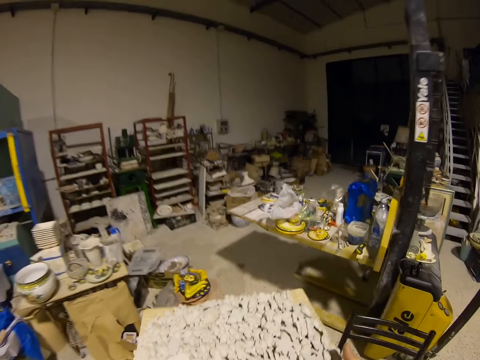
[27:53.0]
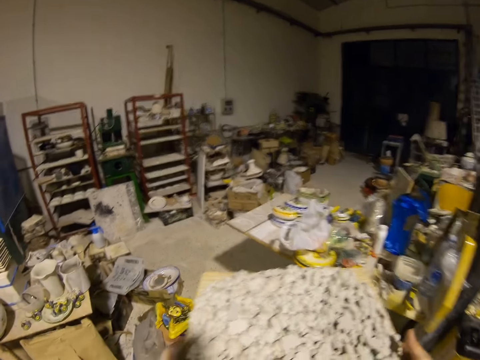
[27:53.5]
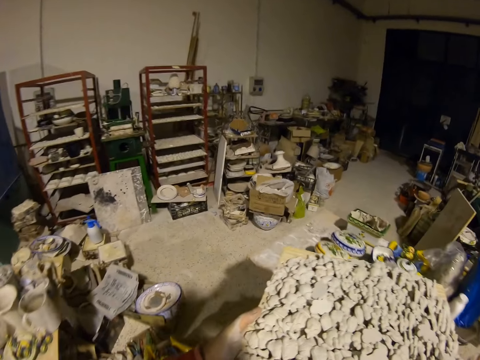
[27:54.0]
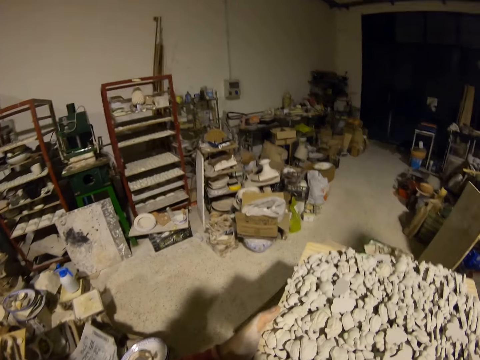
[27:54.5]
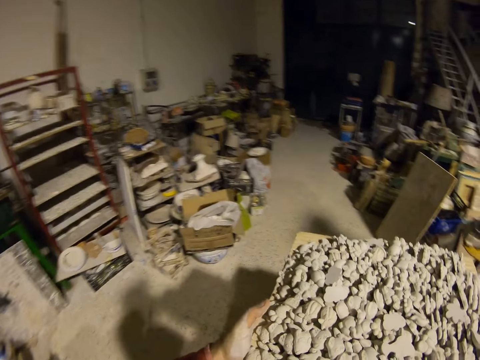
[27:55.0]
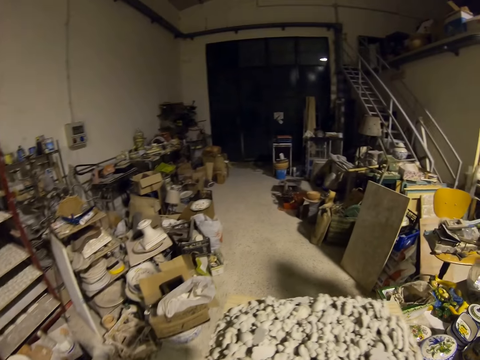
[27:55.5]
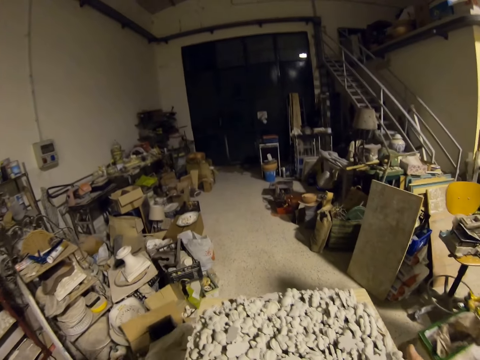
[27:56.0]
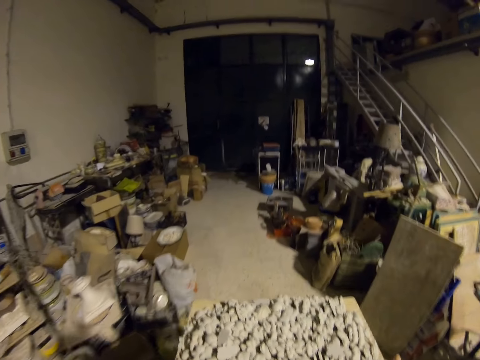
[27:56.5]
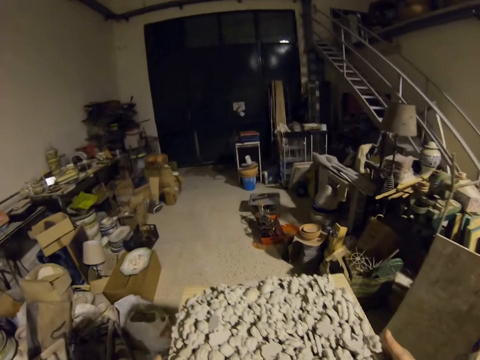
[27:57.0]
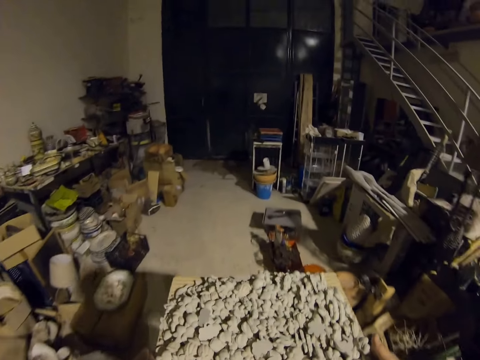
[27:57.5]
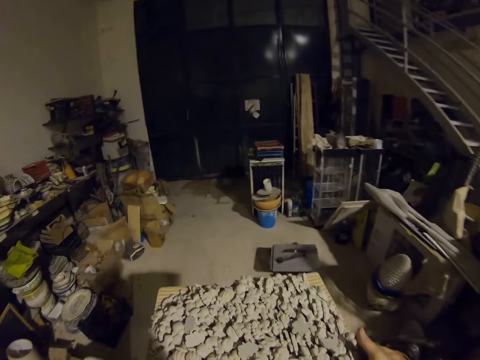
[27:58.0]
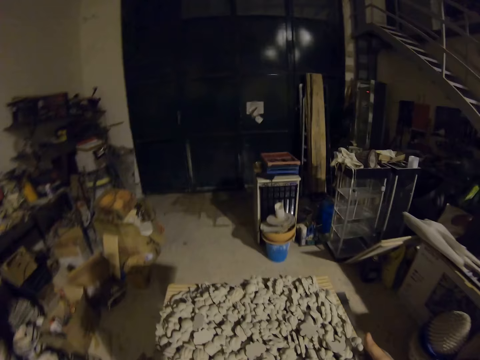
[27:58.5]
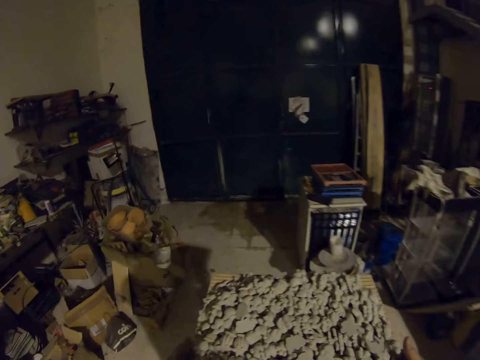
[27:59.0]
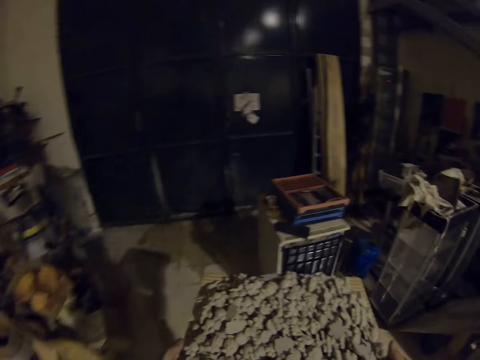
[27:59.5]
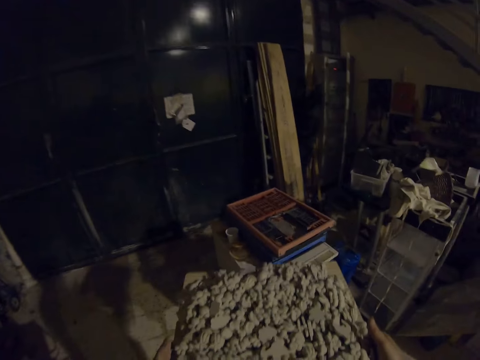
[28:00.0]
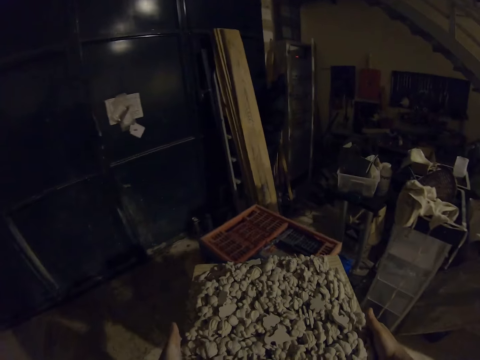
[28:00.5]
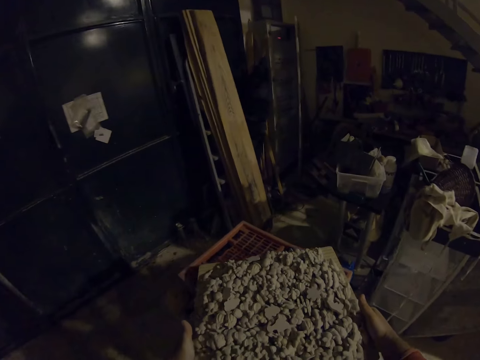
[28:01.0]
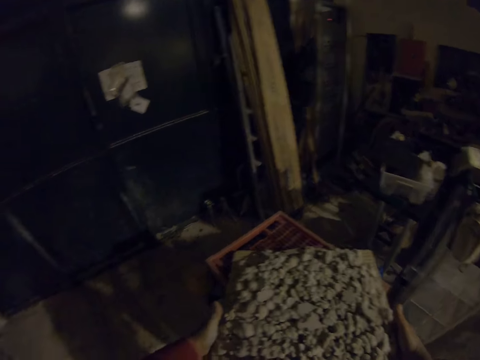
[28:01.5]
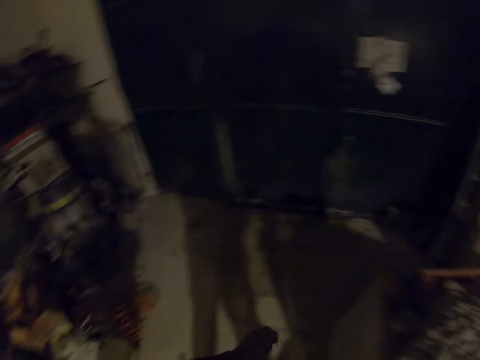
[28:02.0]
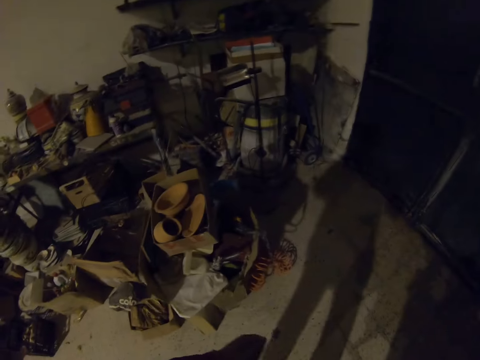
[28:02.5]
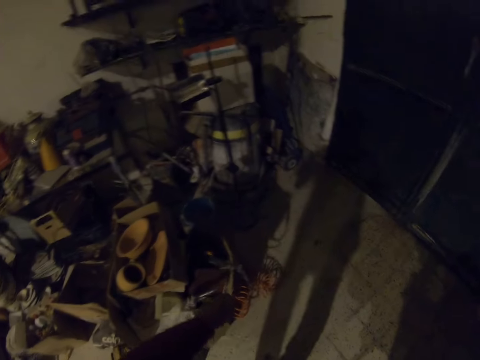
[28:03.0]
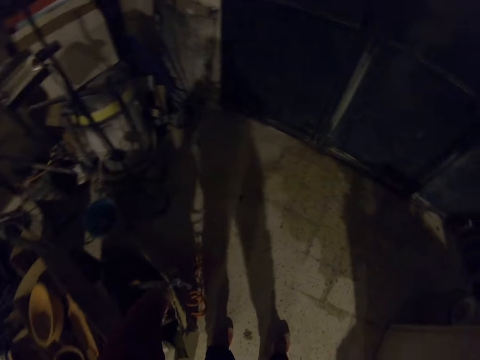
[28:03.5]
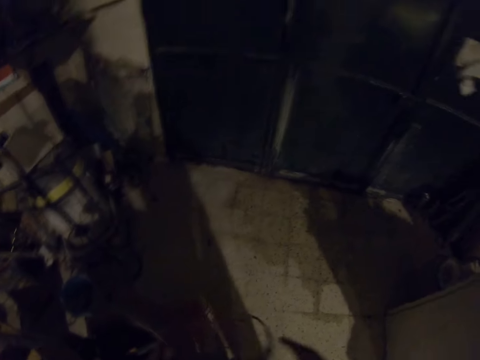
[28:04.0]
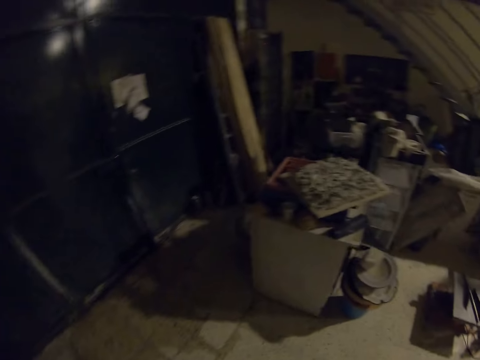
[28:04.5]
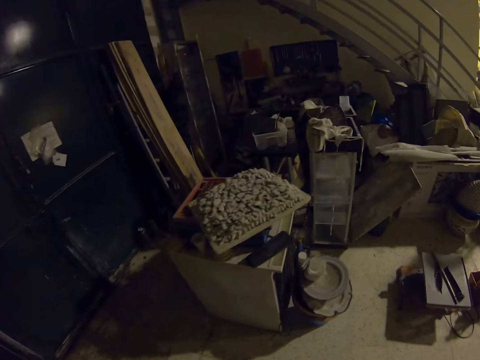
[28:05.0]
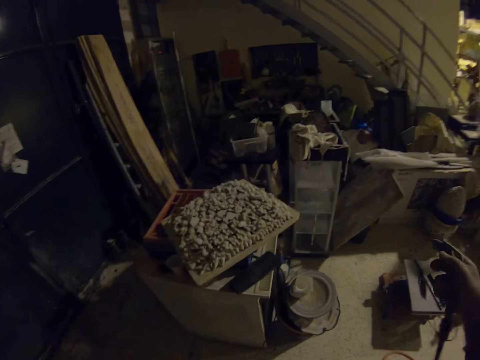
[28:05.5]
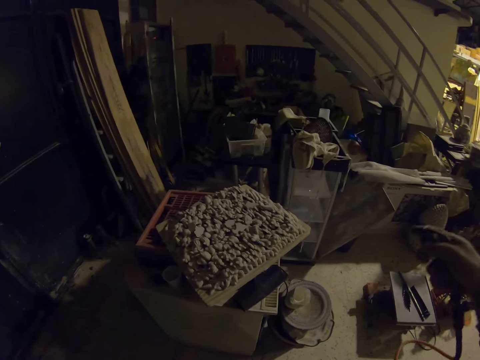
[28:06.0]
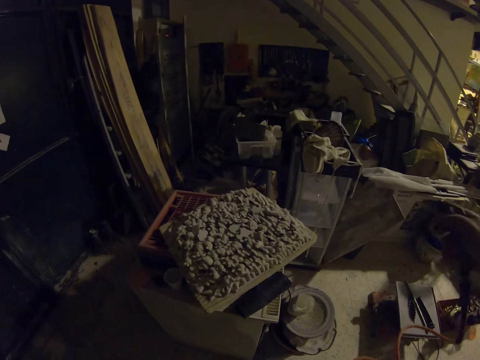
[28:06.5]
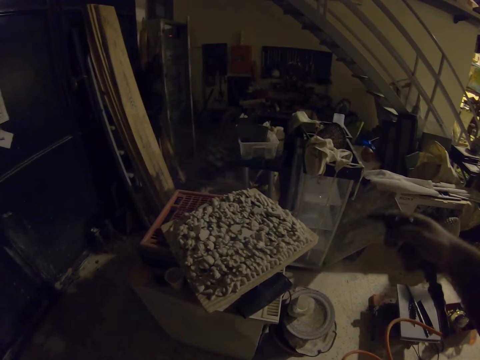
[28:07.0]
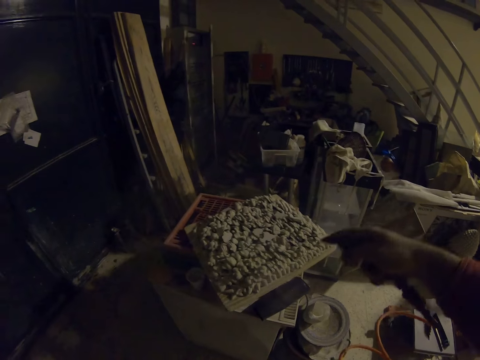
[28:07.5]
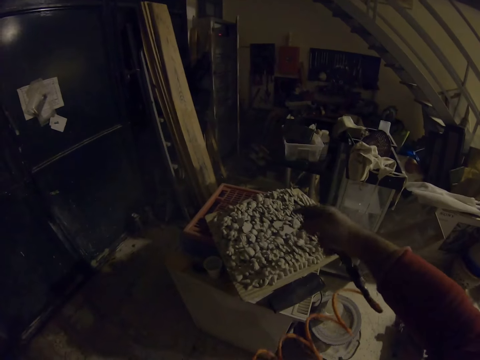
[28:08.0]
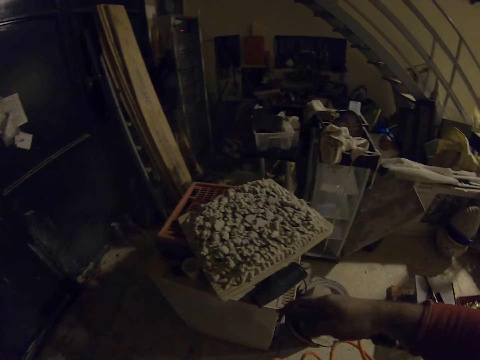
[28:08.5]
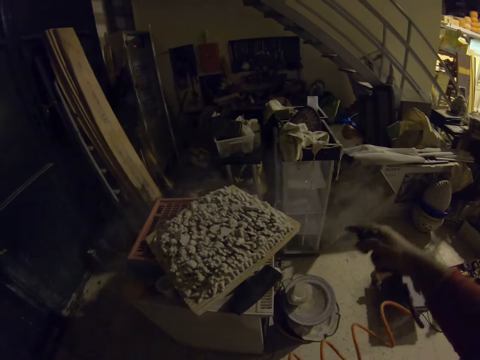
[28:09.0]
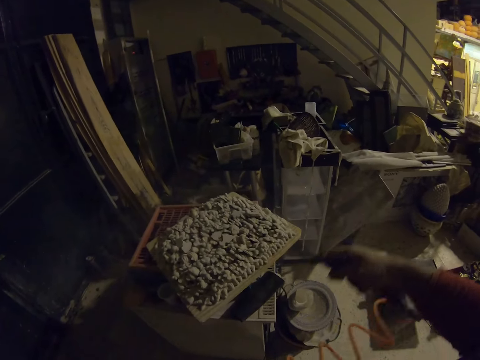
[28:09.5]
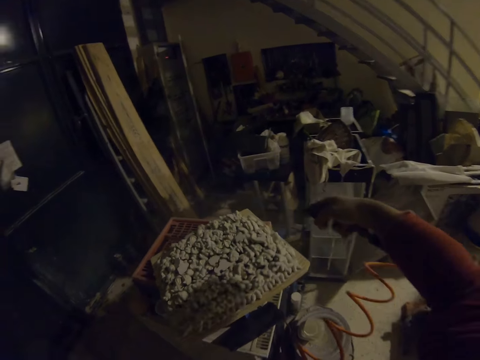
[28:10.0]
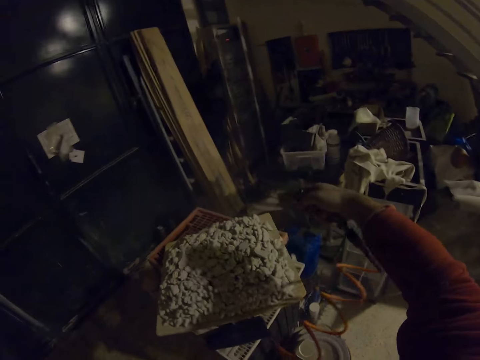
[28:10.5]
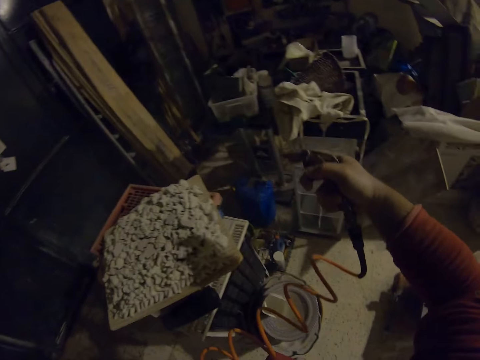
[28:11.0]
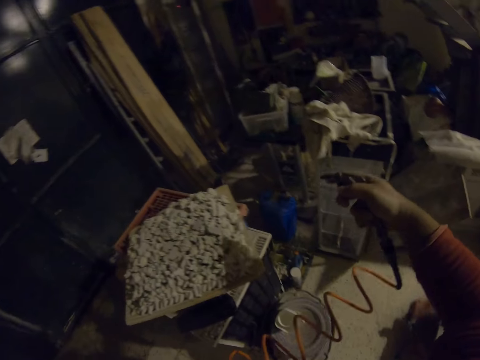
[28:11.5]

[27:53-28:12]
The camera wearer places the board with potteries on a crate. He looks around. He picks the sprayer with his left hand. He sprays water on the potteries.

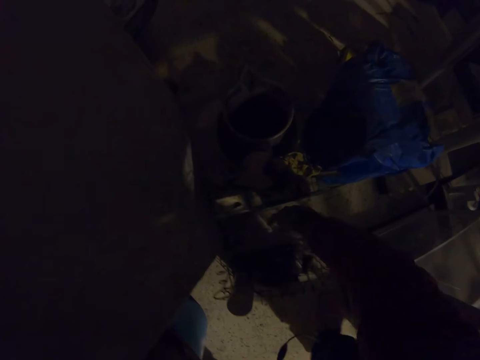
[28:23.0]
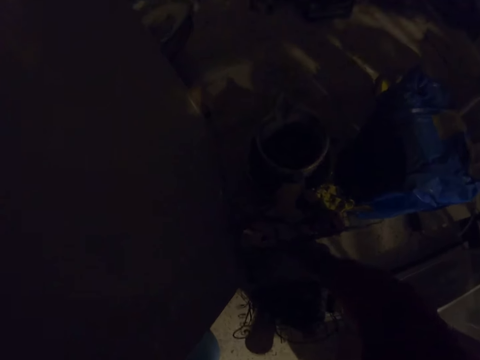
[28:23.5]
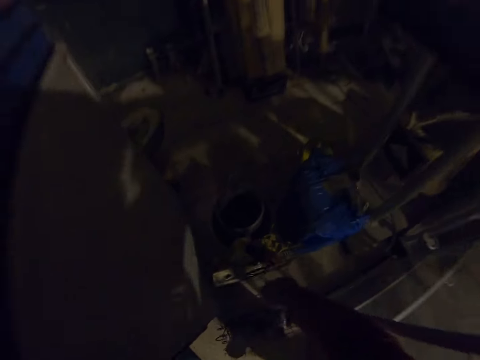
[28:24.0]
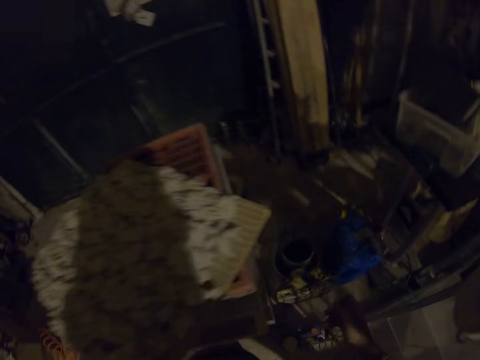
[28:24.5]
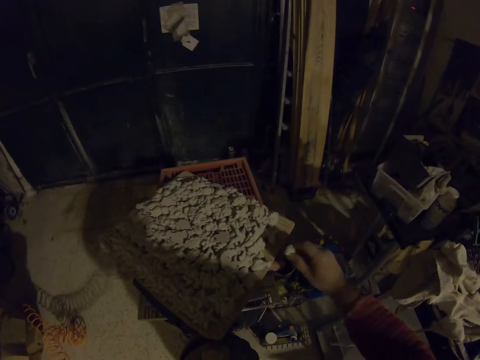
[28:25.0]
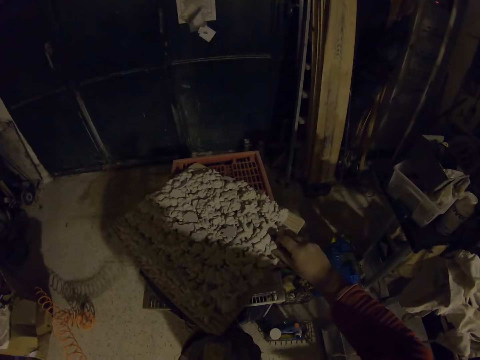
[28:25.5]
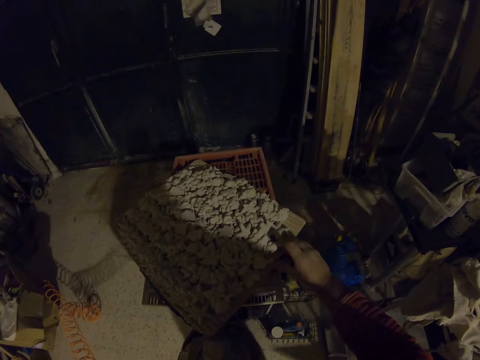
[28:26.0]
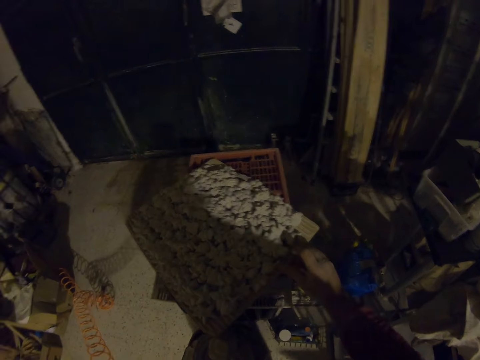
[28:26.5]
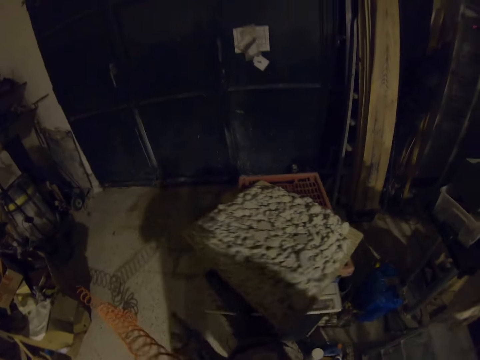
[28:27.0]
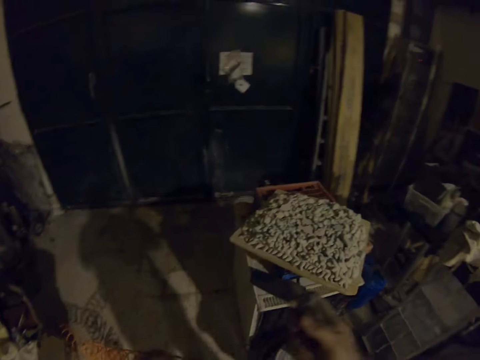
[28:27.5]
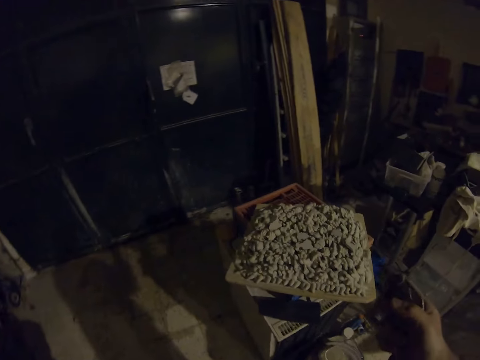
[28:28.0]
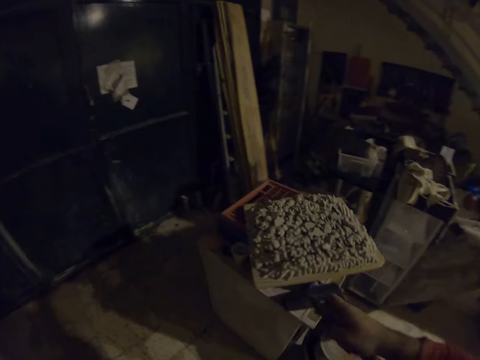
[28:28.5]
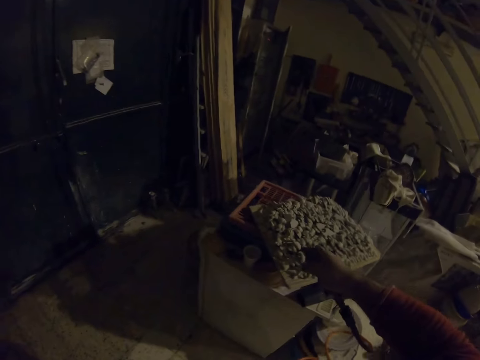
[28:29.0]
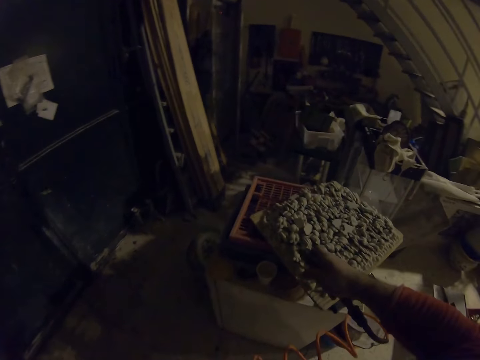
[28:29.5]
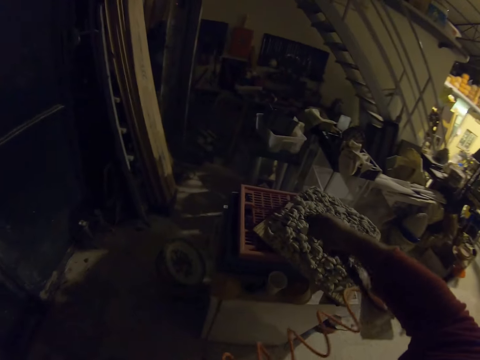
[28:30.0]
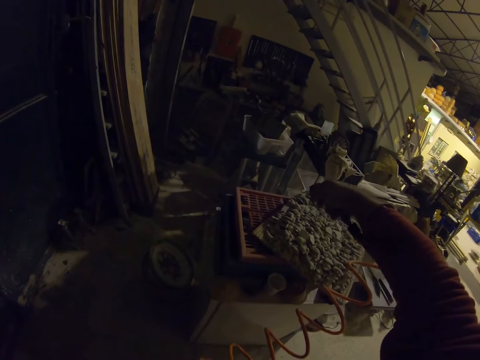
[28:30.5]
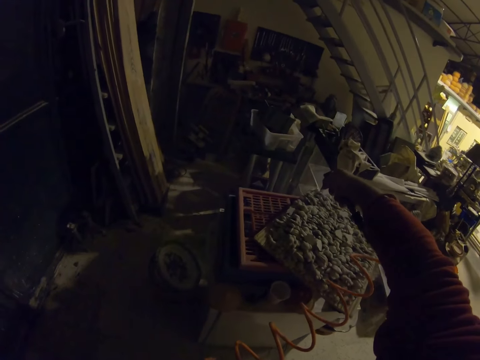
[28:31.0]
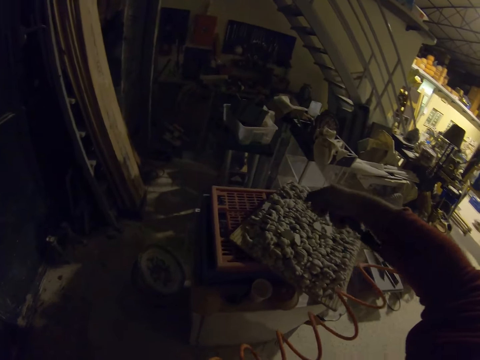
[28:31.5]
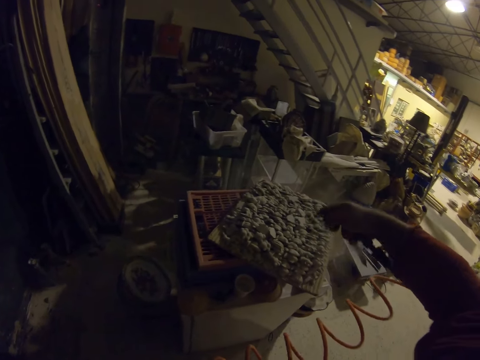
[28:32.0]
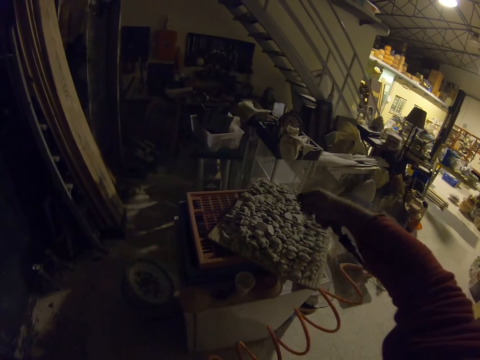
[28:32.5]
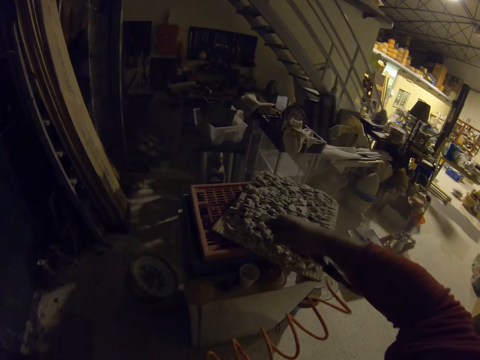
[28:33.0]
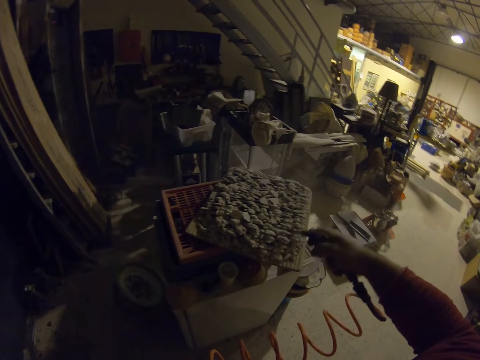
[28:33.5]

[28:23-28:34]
The camera wearer picks the dropped clay from the floor. They put the clay on others. They spray the molding clay.
